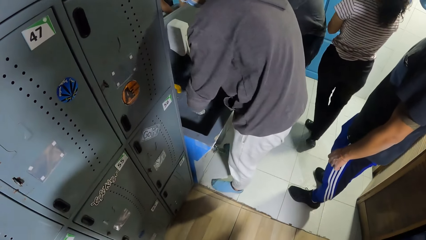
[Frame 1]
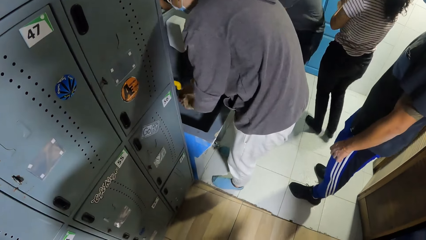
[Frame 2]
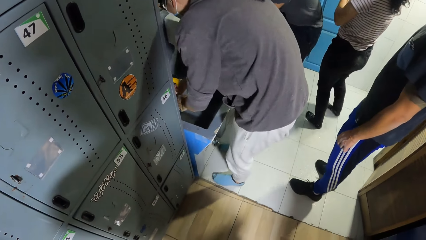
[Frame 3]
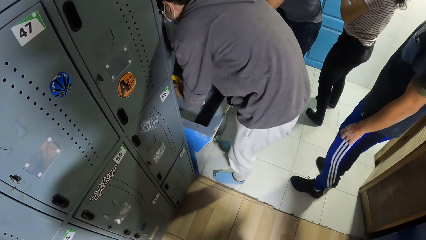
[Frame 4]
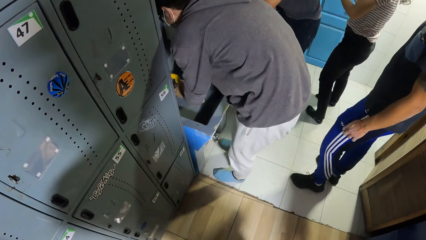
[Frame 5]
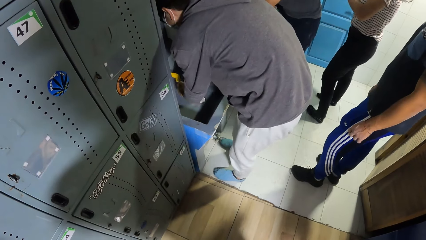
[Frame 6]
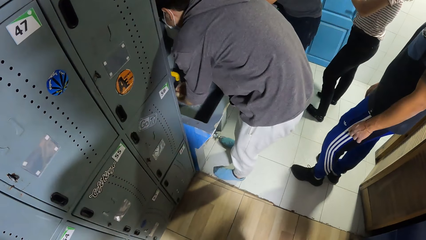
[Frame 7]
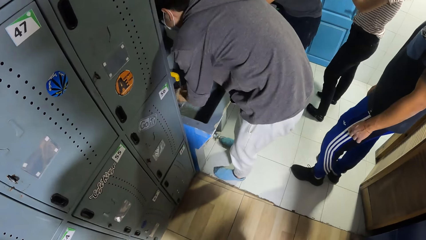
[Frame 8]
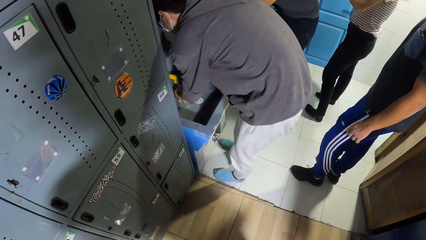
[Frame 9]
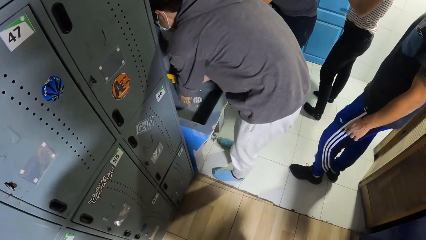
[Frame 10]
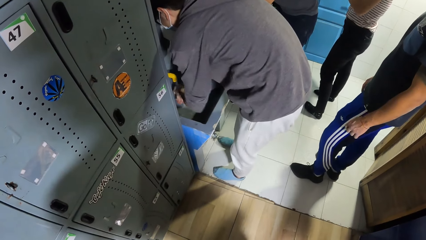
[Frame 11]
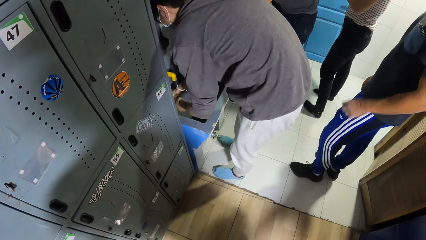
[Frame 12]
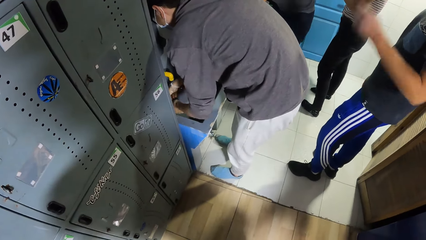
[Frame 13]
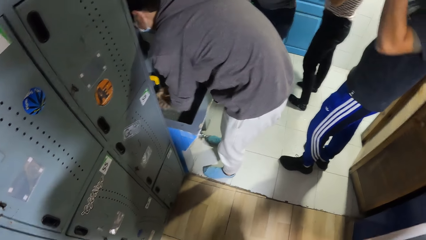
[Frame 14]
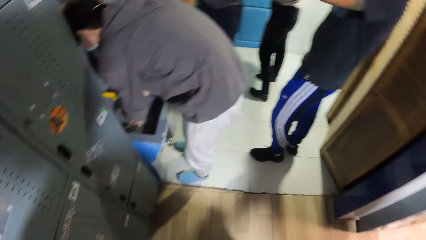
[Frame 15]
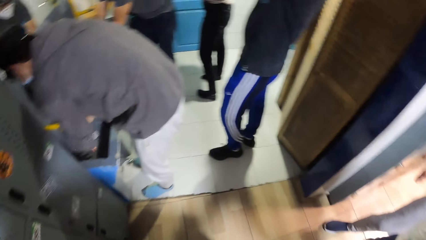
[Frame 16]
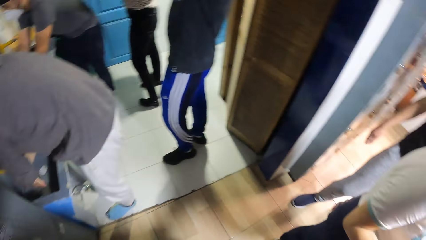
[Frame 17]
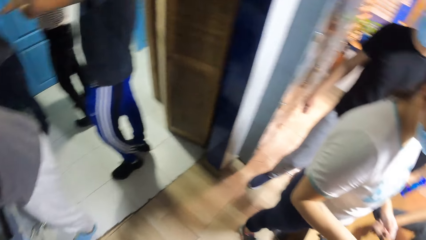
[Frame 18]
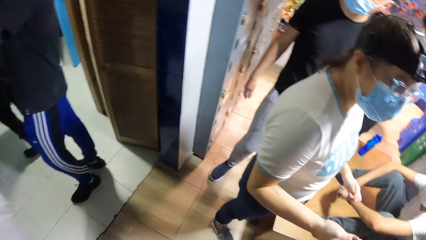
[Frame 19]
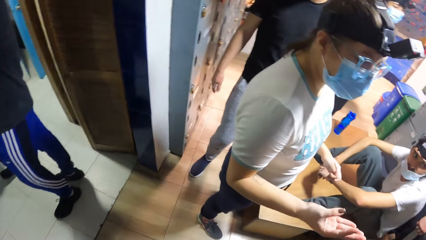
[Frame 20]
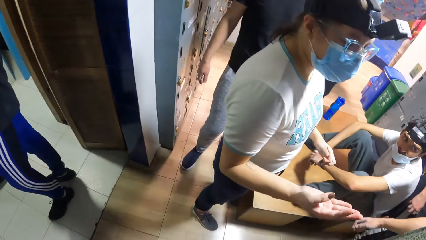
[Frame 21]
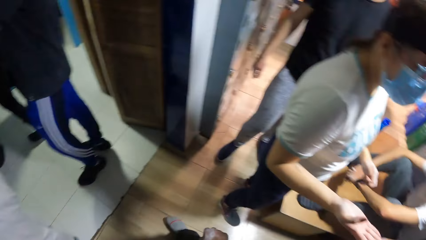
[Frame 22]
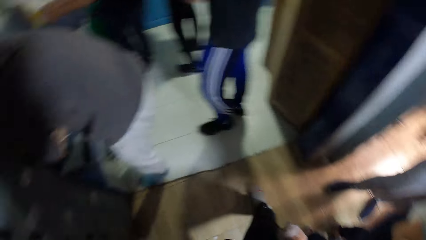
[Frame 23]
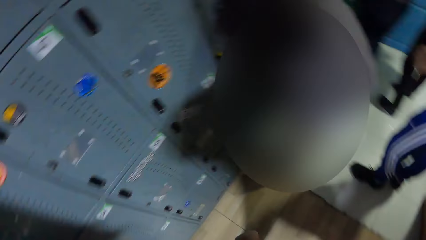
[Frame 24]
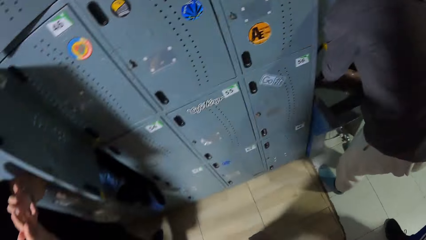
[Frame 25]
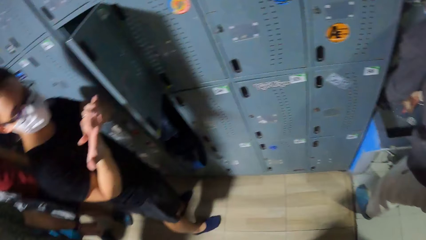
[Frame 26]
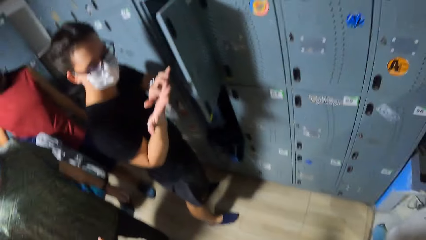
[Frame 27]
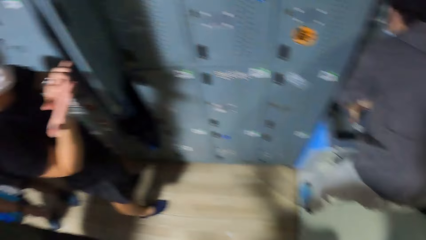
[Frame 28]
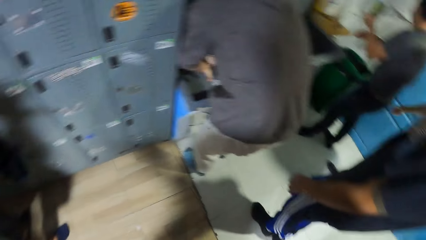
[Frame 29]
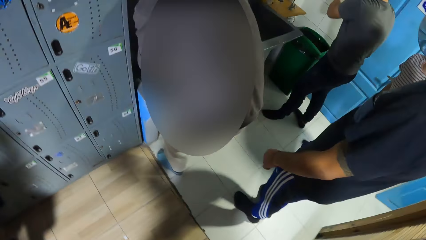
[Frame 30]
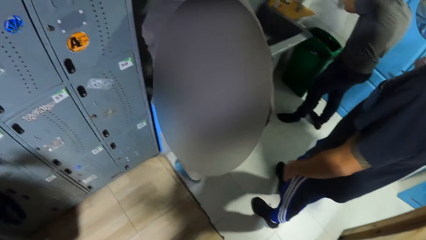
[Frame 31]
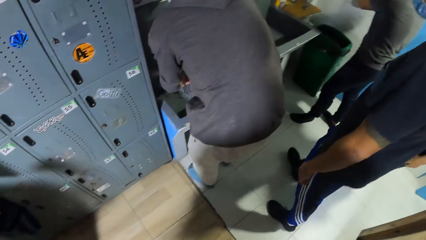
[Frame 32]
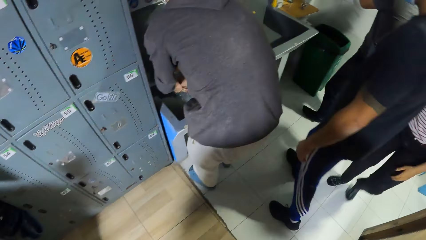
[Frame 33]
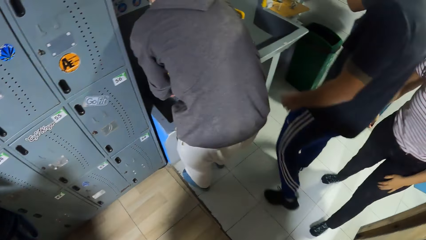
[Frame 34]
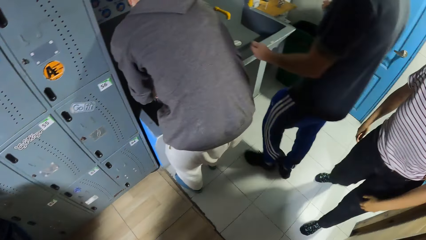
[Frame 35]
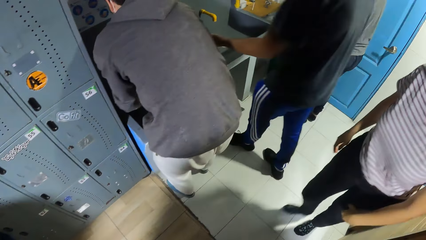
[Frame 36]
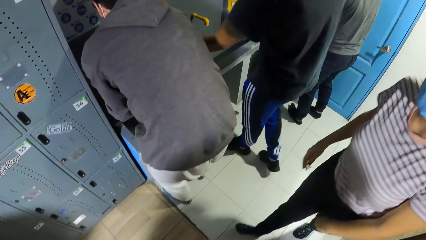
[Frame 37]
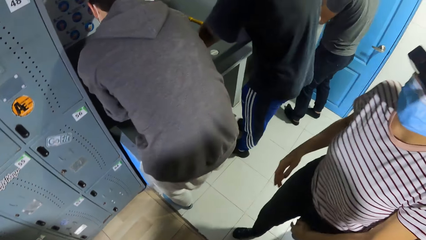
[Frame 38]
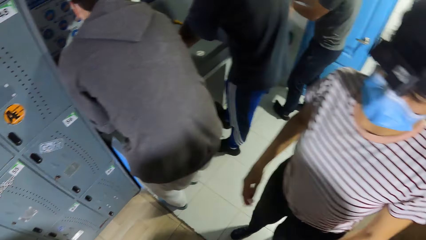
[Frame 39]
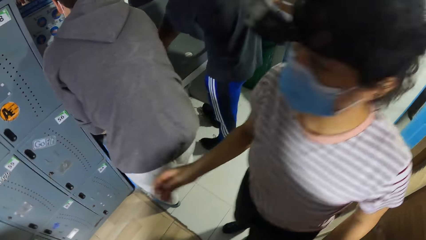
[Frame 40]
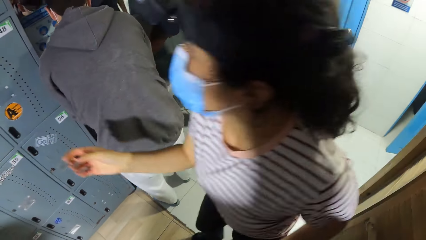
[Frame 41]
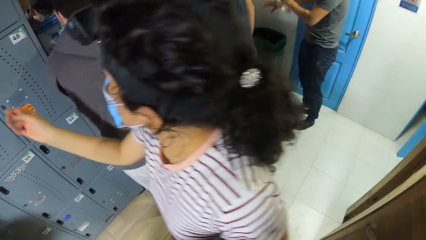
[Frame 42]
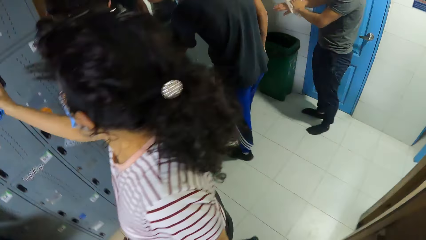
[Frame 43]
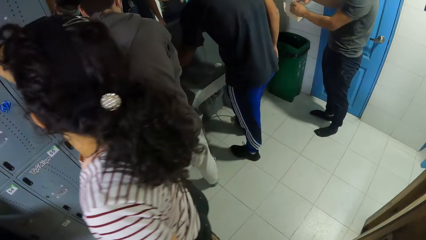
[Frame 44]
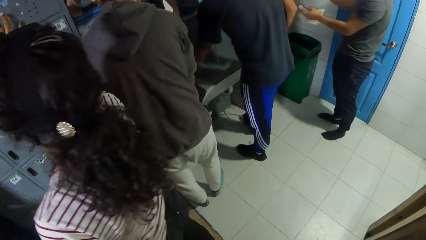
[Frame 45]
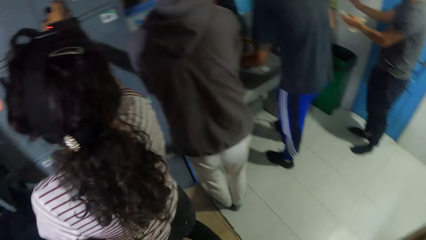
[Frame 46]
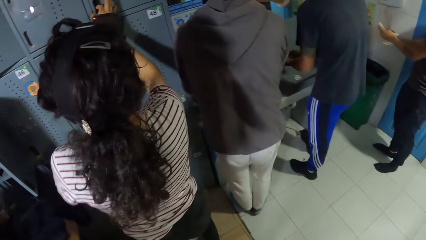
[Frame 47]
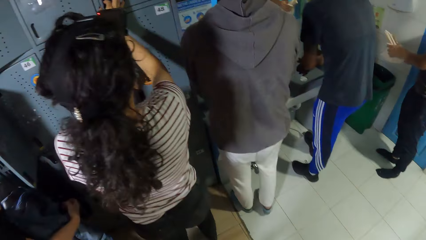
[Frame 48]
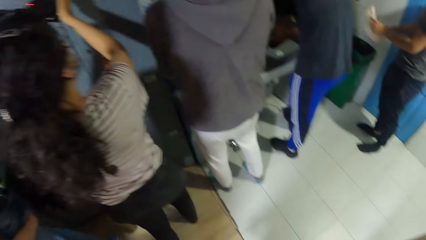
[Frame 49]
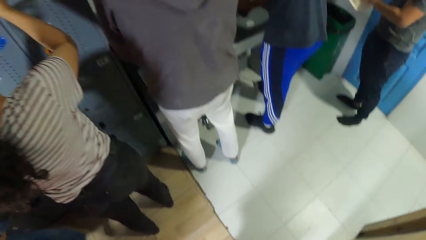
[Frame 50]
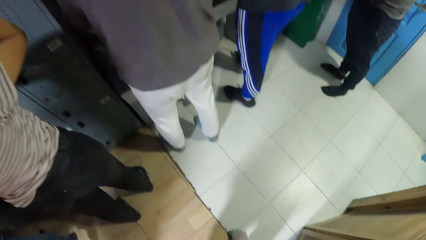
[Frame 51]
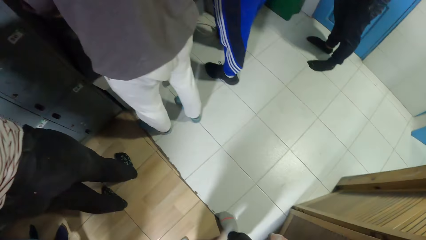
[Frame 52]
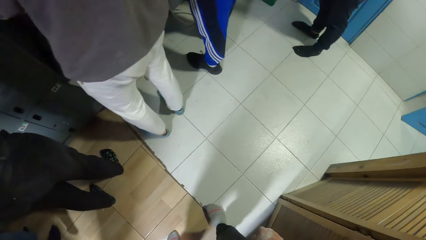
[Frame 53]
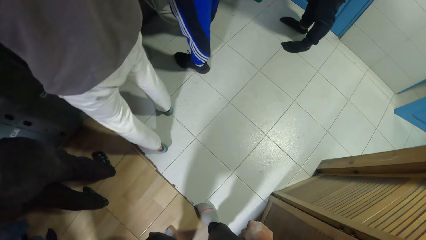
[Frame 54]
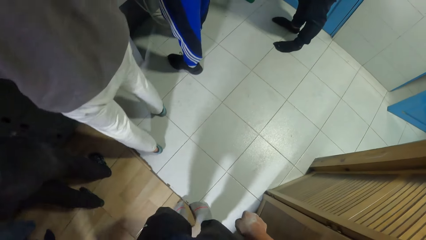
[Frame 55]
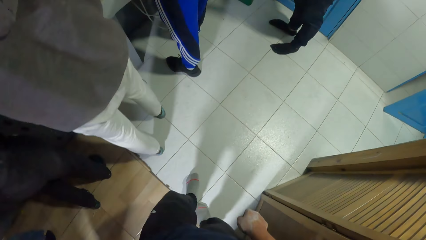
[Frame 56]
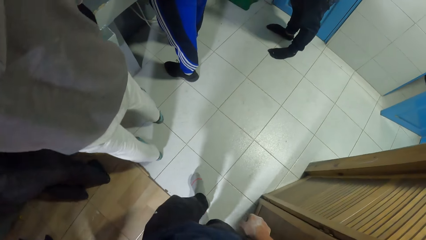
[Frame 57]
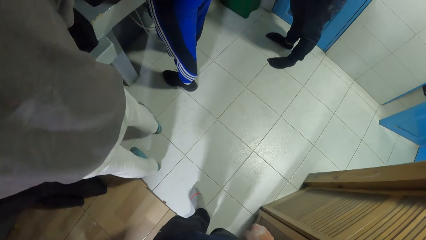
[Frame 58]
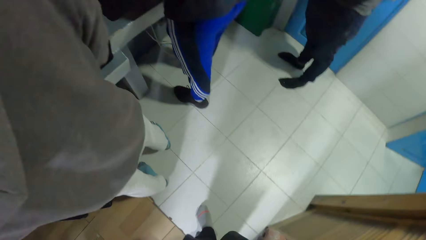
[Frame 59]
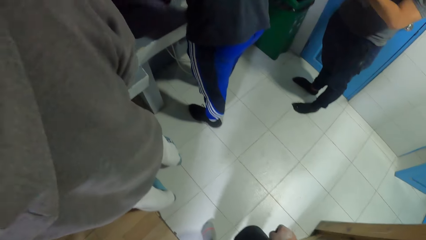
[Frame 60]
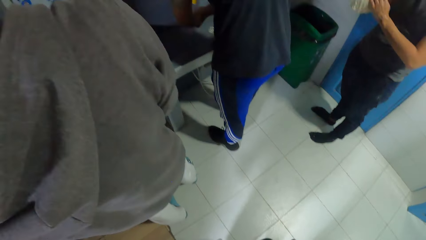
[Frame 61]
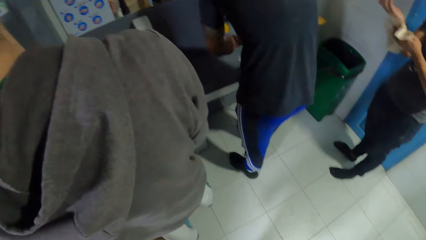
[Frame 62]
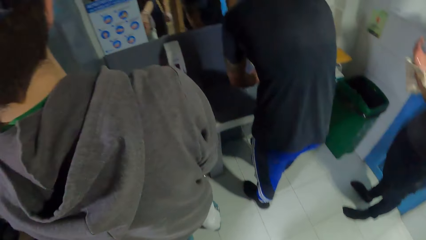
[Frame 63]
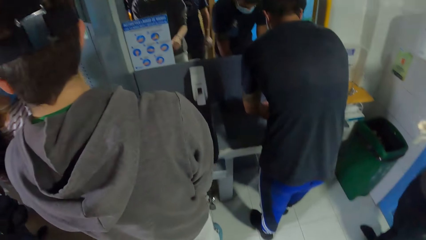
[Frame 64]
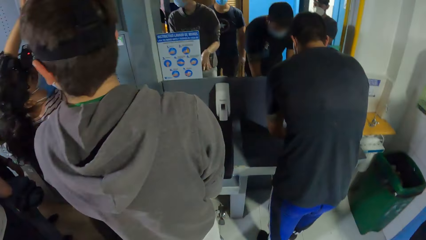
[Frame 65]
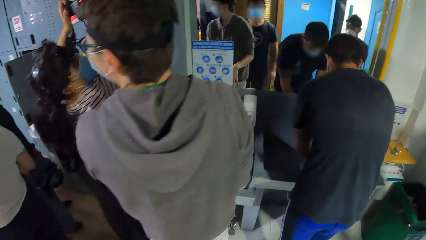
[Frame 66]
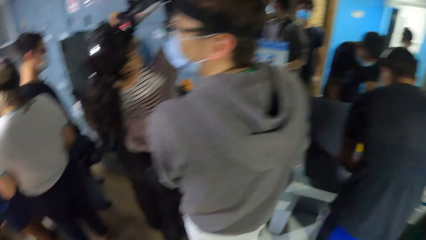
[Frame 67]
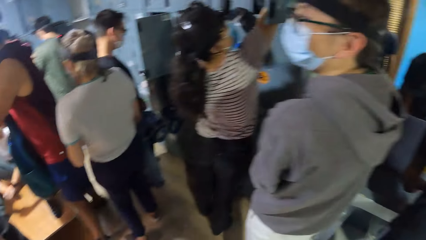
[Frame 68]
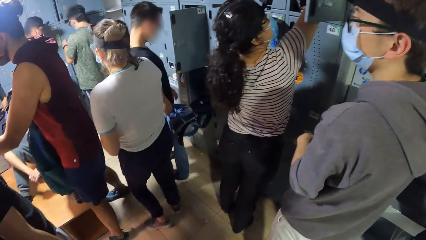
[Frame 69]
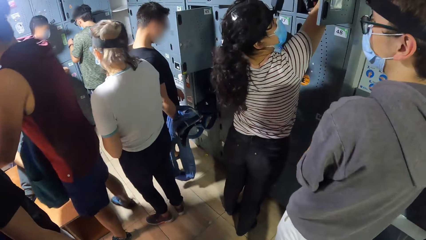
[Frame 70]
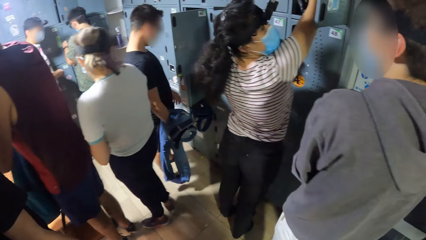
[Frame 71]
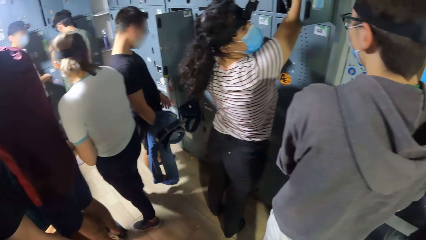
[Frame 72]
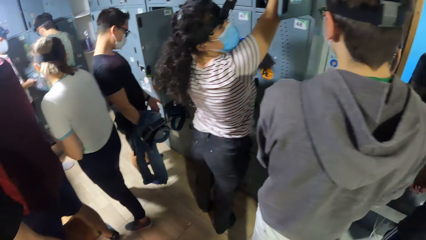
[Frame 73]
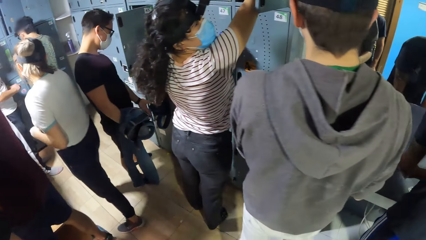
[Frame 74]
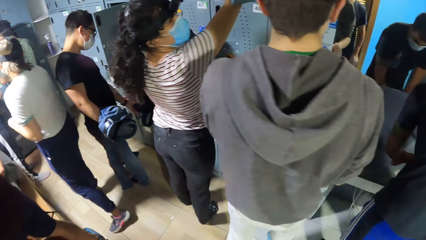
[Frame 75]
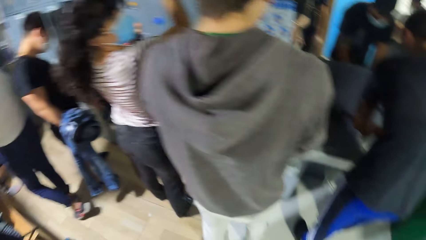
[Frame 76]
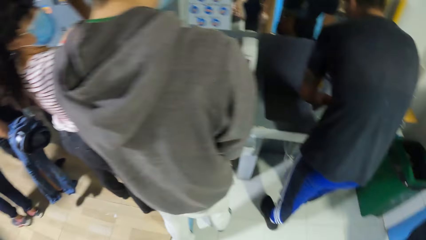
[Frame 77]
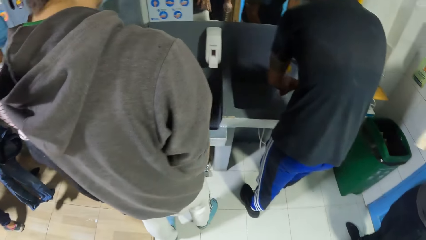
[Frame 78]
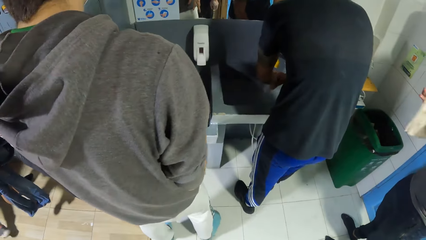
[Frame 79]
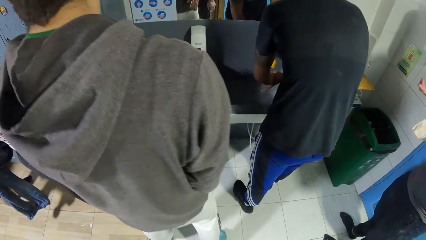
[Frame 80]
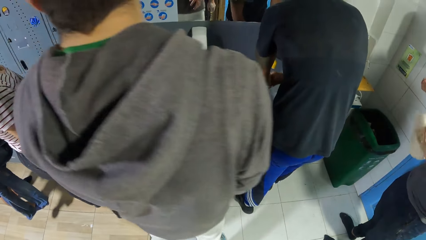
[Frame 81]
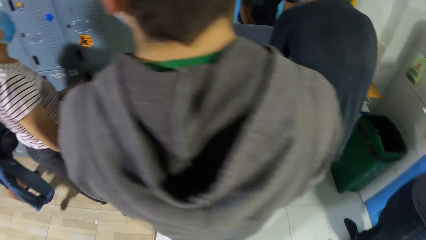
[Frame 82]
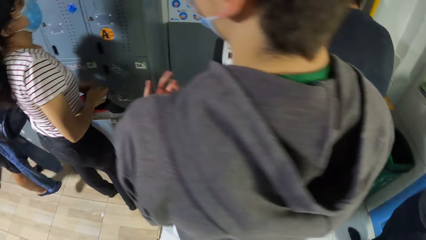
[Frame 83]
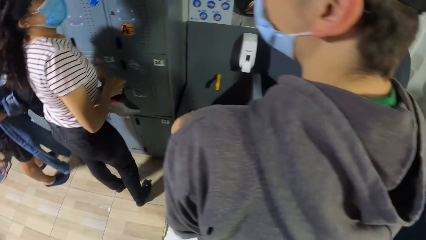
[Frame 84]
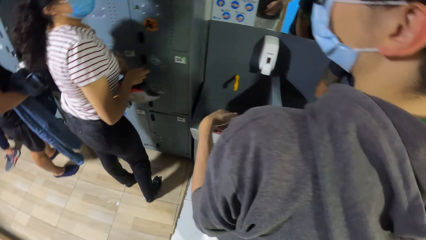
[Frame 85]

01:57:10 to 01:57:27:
The camera wearer moves forward.
